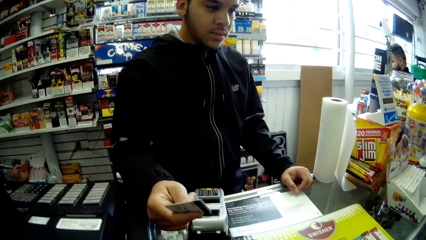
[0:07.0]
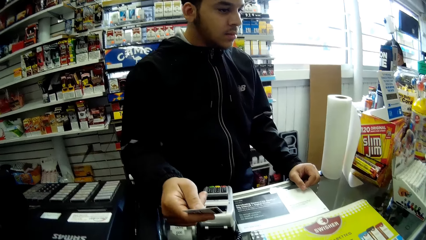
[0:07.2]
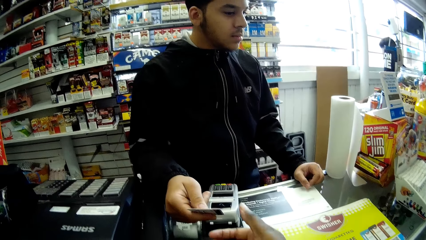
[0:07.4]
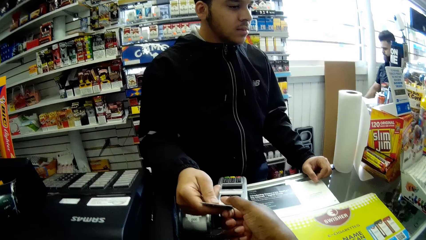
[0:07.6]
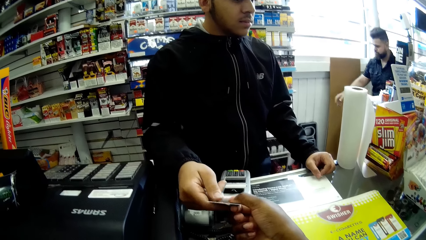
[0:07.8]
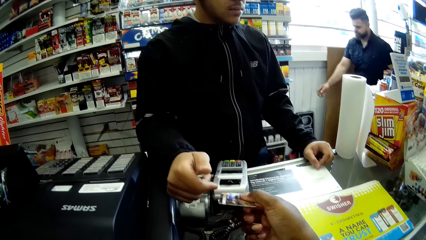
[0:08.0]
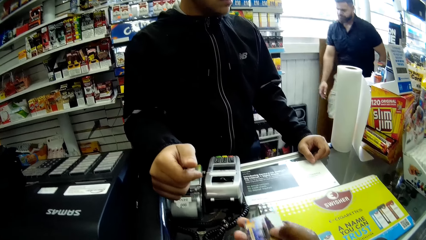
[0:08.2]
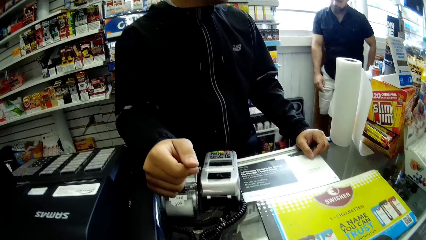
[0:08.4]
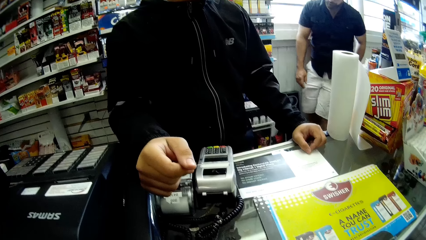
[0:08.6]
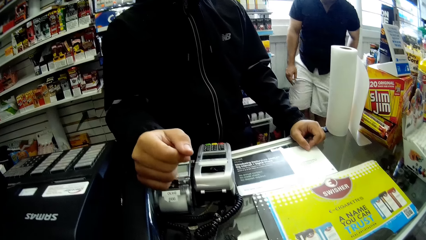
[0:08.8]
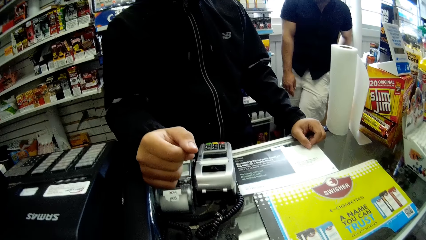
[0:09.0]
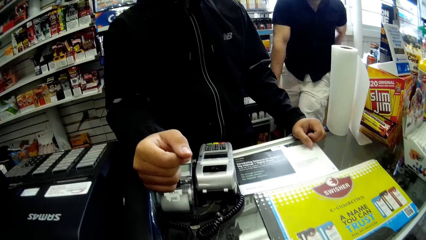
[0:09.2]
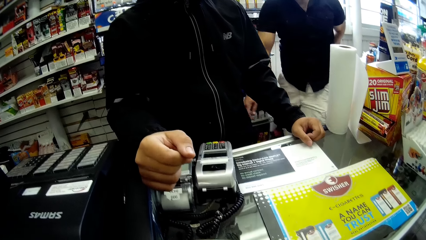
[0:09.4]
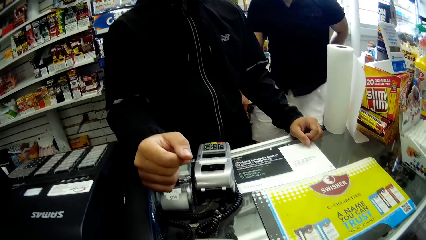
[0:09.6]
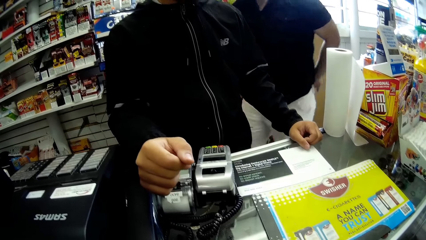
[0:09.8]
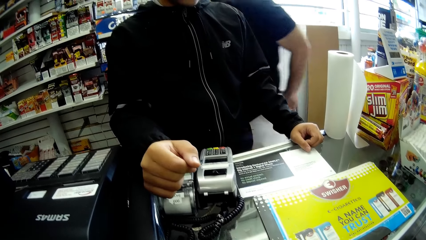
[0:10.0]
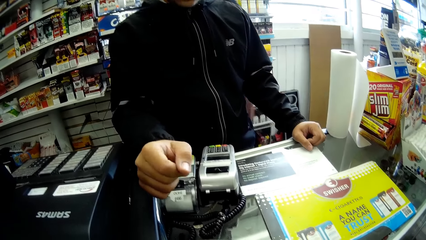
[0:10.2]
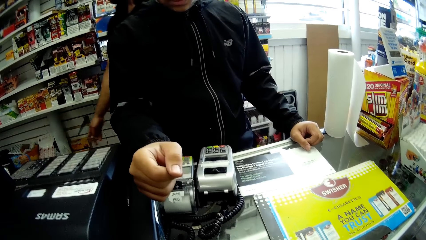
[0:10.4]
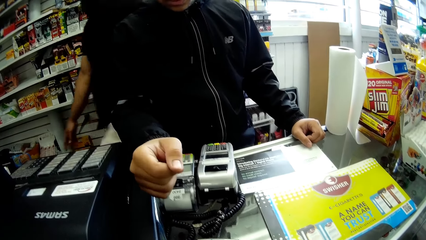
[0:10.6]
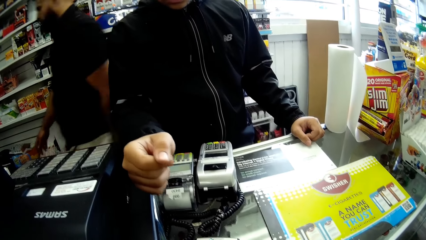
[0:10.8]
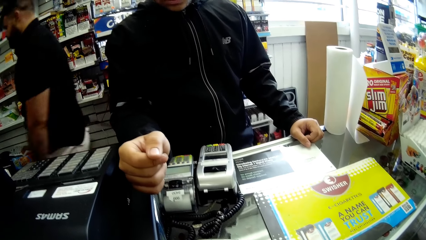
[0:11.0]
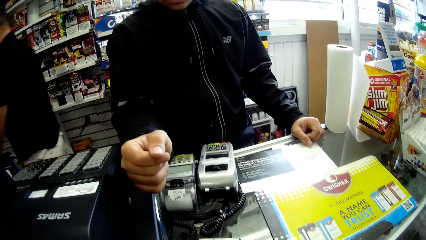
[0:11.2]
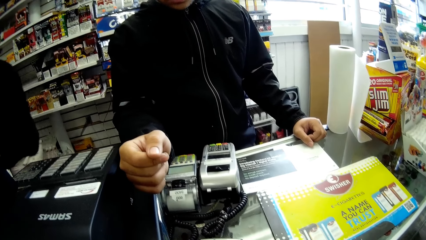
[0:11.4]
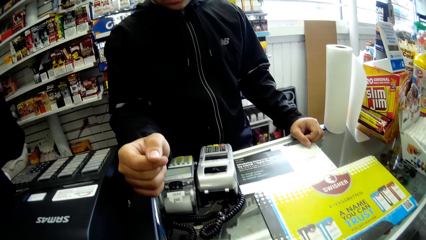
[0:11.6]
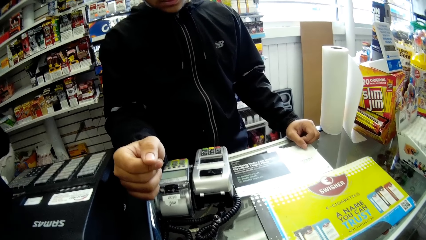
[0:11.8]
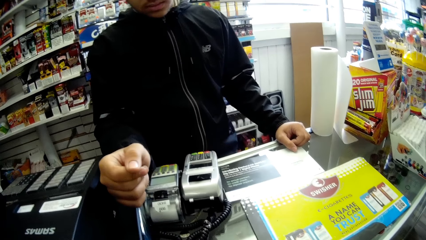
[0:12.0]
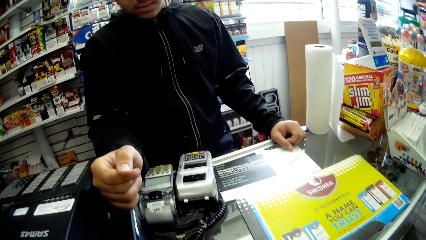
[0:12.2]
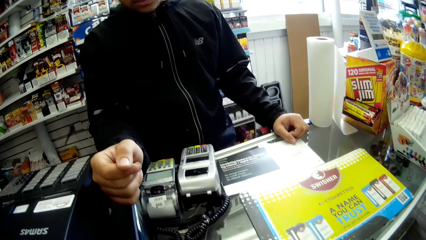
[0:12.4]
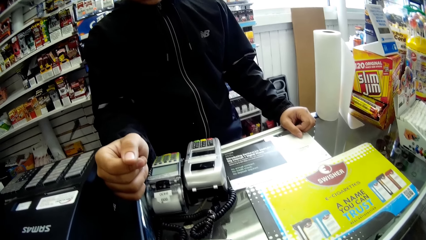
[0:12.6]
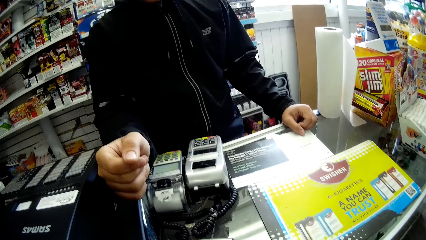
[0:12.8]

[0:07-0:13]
The man passes the credit card to the camera wearer with his right hand. The camera wearer takes the credit card from the man with her right hand.

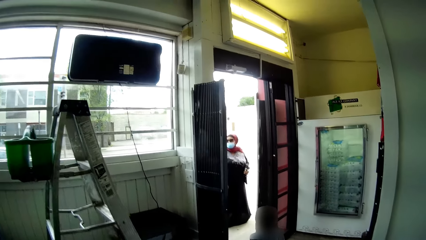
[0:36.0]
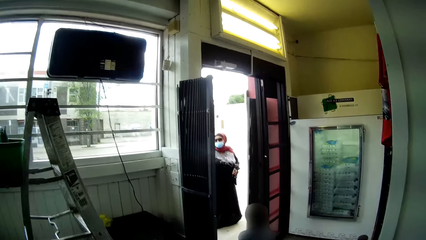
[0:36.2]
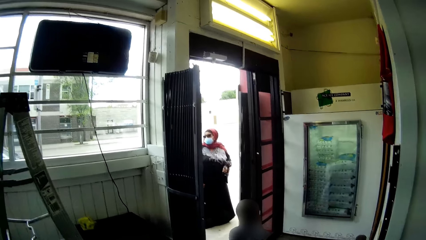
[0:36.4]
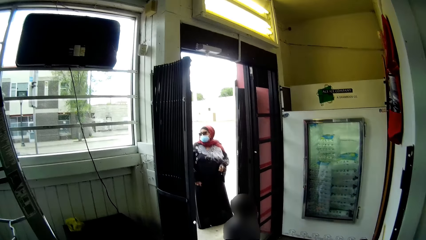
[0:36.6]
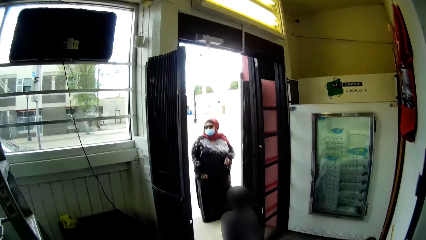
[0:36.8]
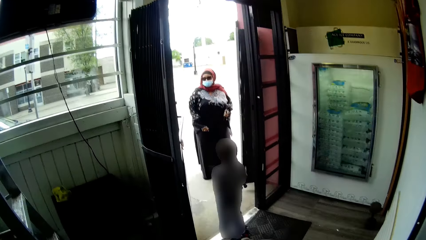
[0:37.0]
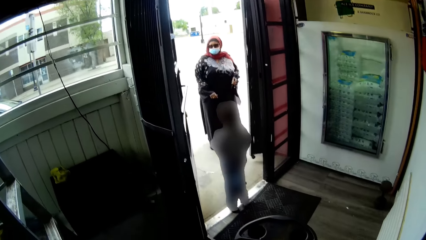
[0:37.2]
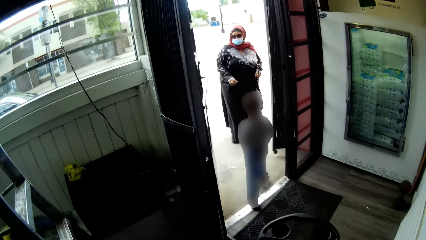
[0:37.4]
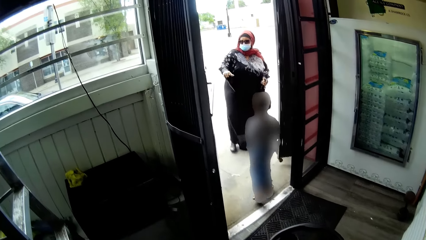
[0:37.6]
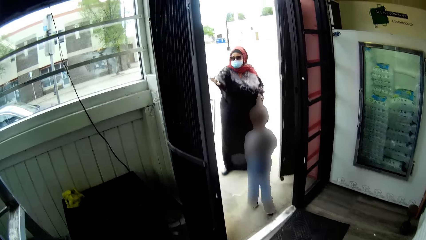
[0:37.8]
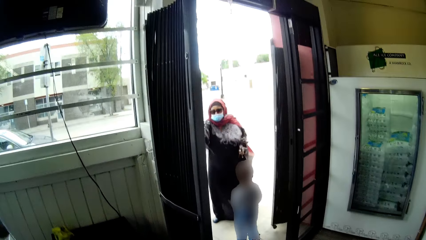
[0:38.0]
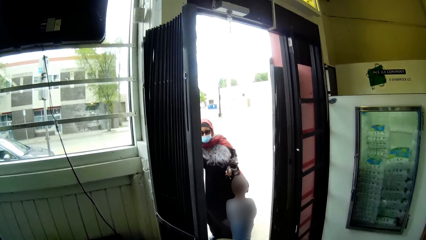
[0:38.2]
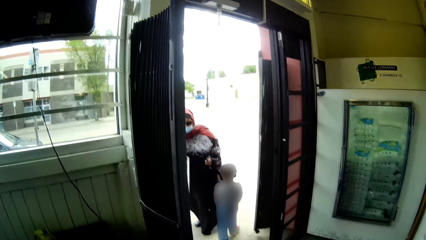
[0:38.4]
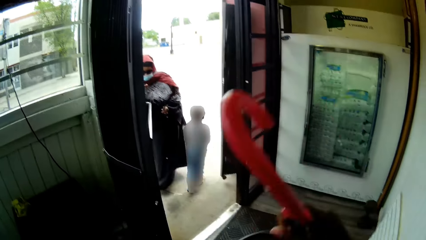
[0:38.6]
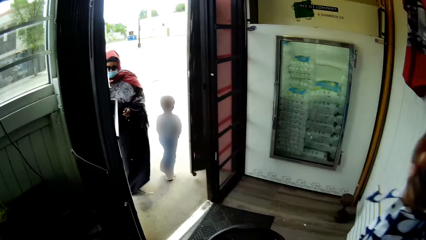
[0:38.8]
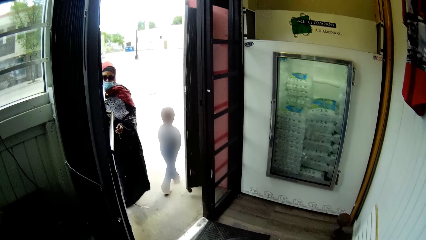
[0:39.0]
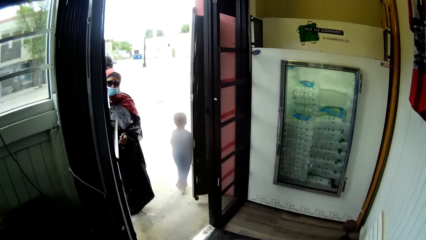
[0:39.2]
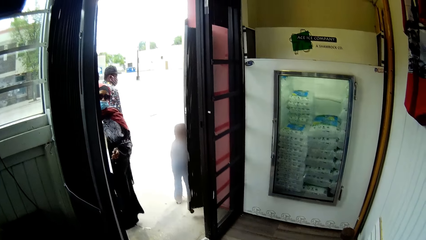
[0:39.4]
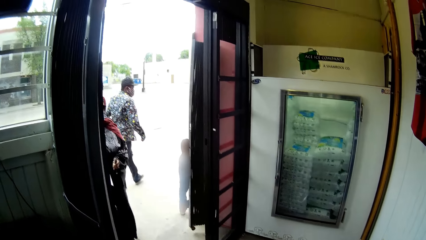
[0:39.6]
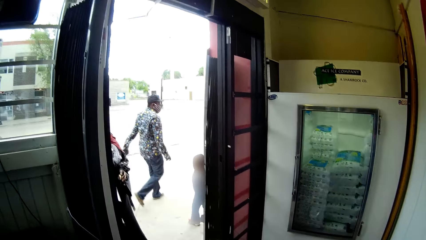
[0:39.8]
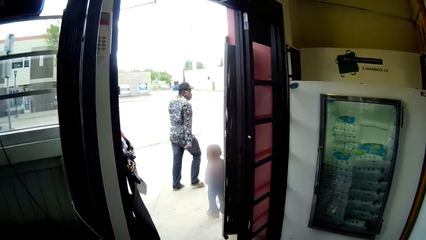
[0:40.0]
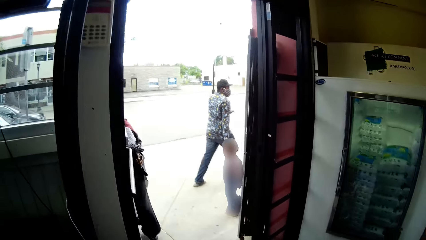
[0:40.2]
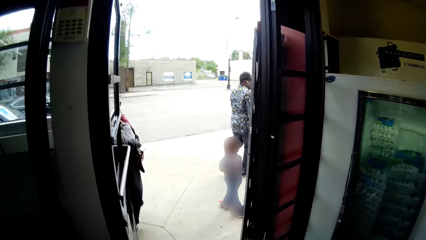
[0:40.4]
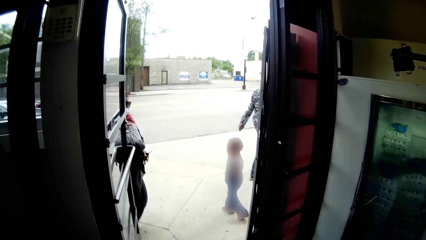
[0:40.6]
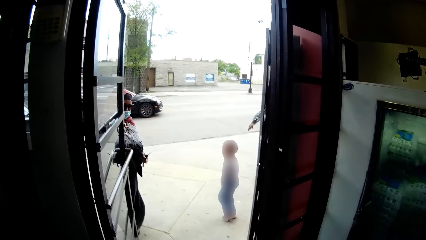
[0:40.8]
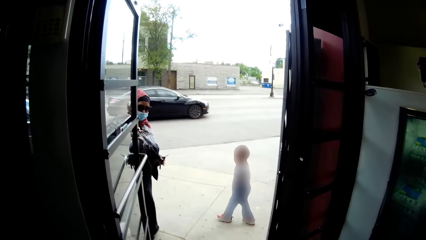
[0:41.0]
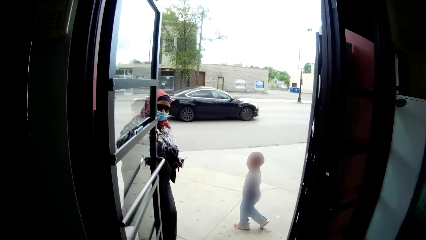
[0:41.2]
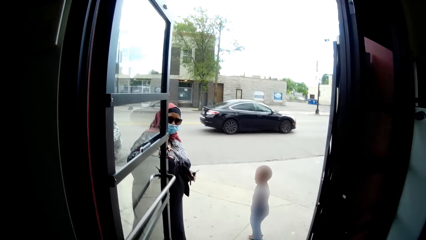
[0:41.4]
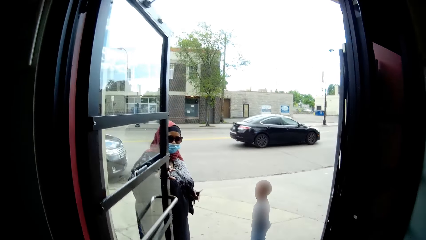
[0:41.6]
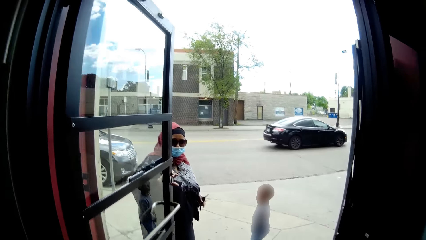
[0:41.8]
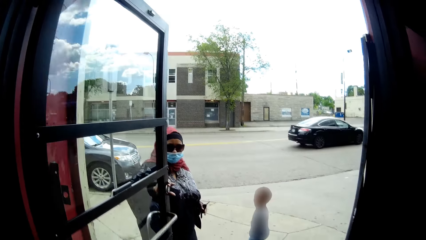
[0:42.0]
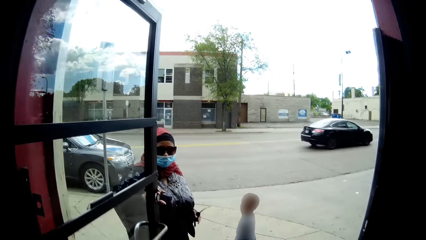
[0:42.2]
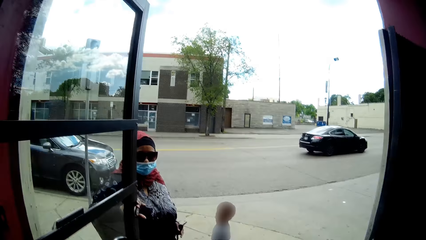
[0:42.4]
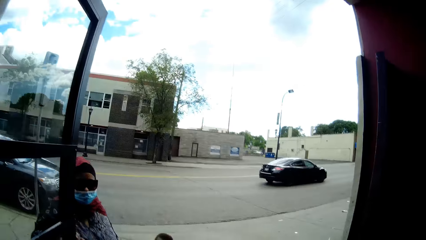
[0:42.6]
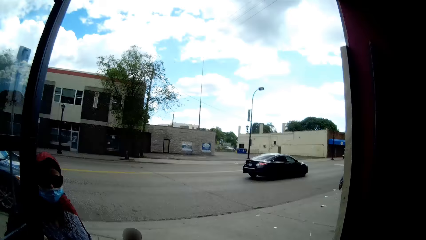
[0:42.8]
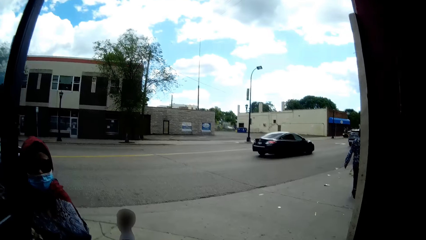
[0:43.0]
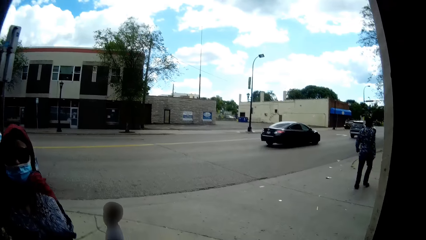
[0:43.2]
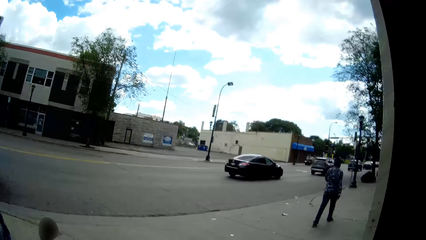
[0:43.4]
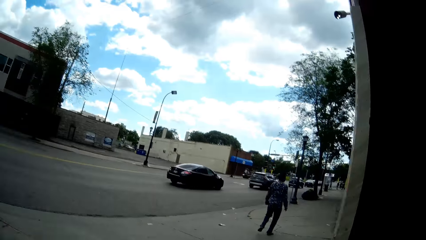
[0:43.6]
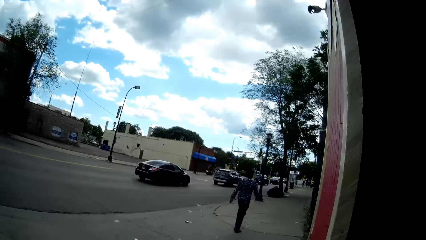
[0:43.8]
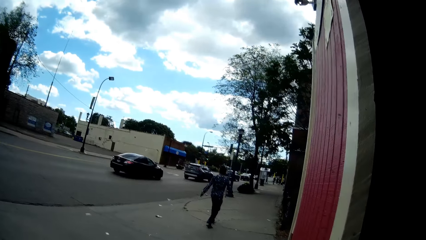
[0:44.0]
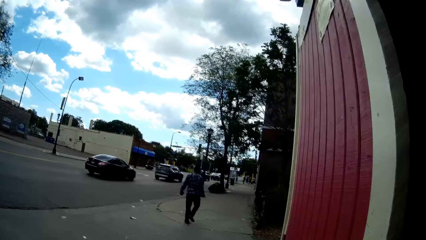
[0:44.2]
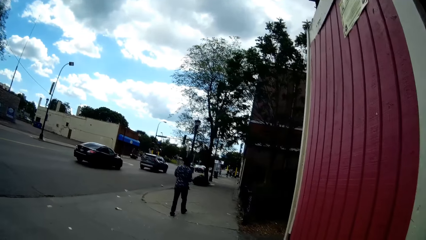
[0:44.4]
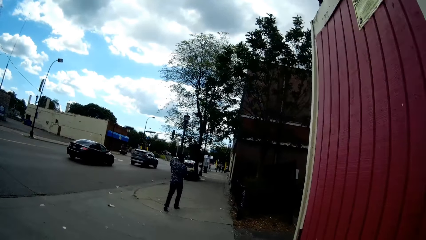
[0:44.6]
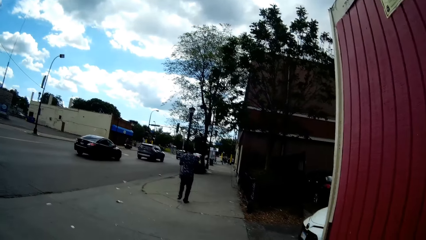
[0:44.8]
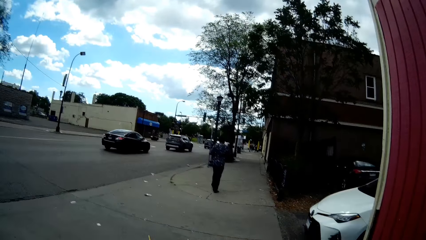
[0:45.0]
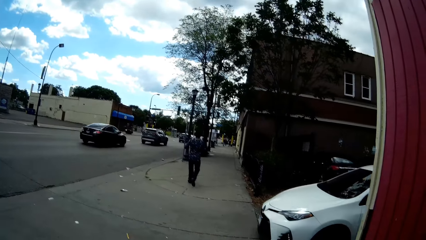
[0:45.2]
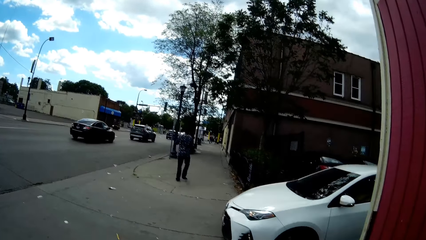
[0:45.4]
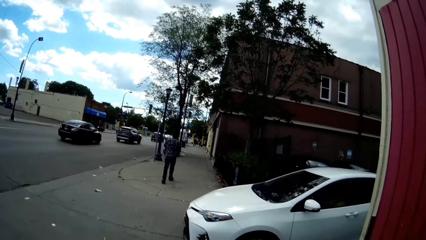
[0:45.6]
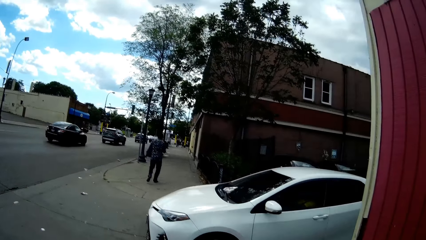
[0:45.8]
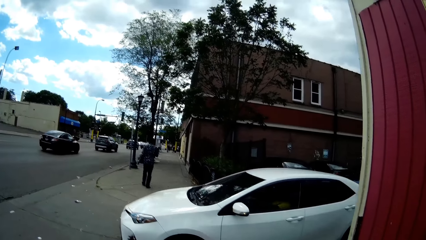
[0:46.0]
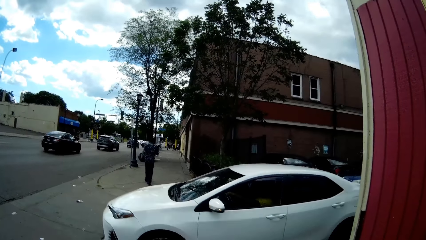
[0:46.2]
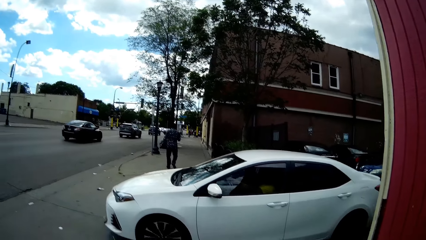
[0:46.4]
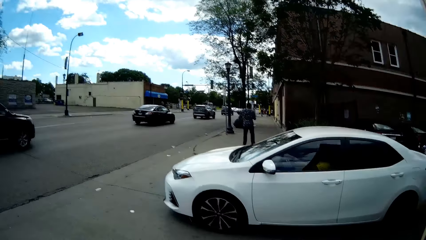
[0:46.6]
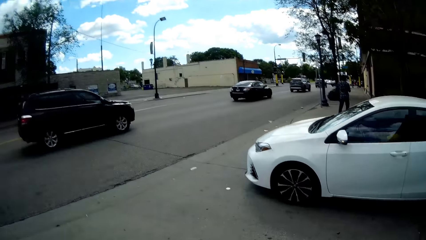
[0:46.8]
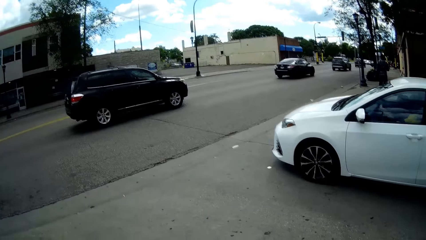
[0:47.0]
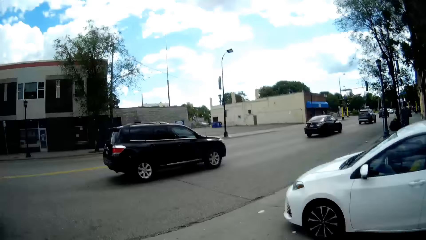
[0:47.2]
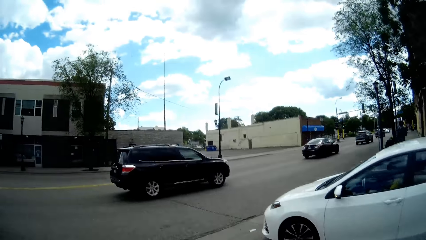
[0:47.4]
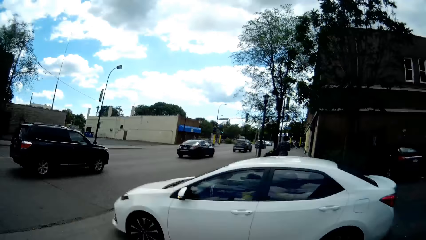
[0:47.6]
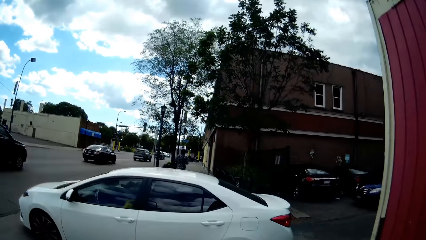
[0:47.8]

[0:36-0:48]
The baby walks out of the supermarket. The camera wearer walks towards the door and lifts an umbrella. A woman holds the door with her right hand. The camera wearer walks out of the supermarket. They look around. They speak.
